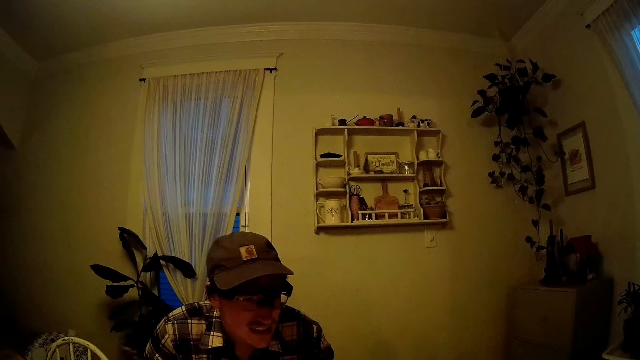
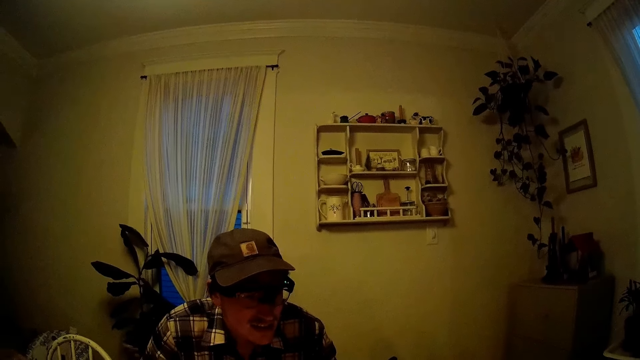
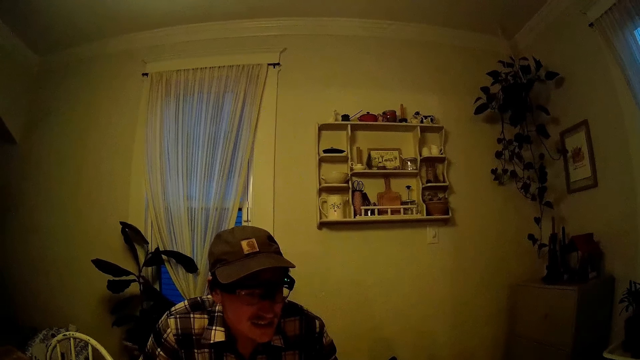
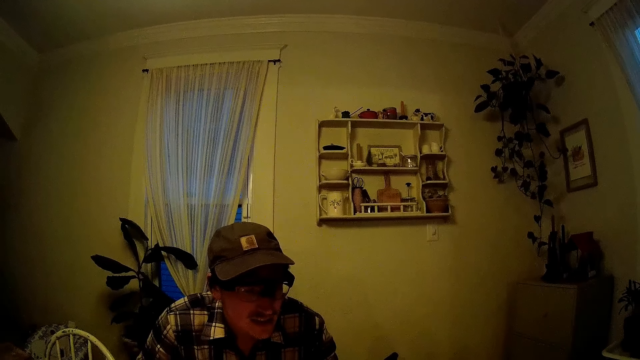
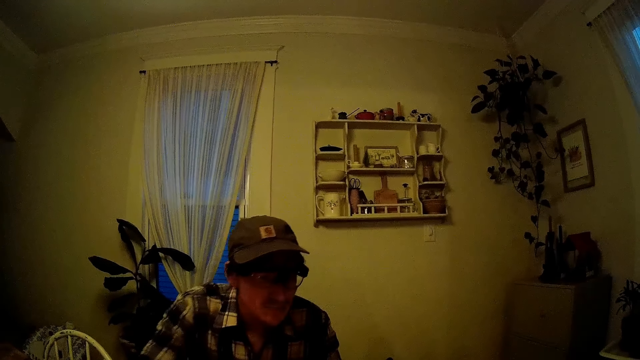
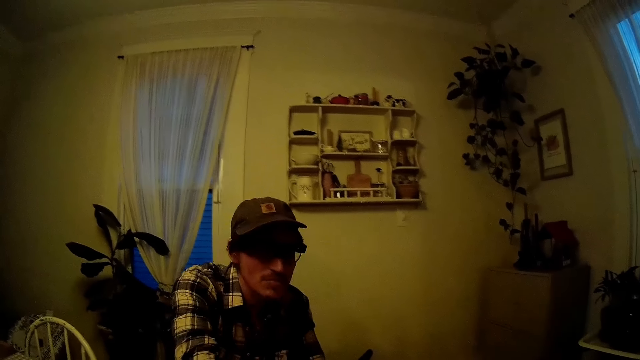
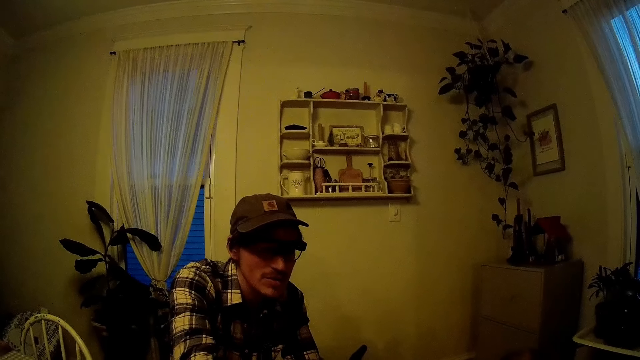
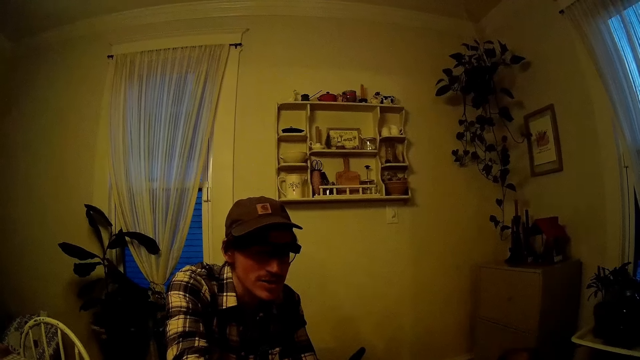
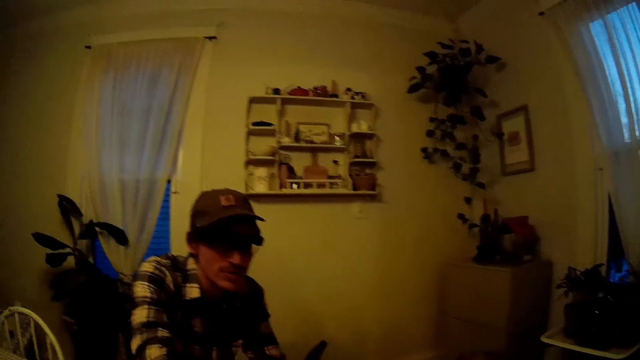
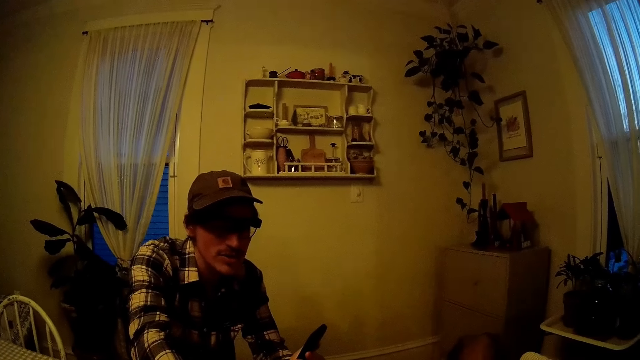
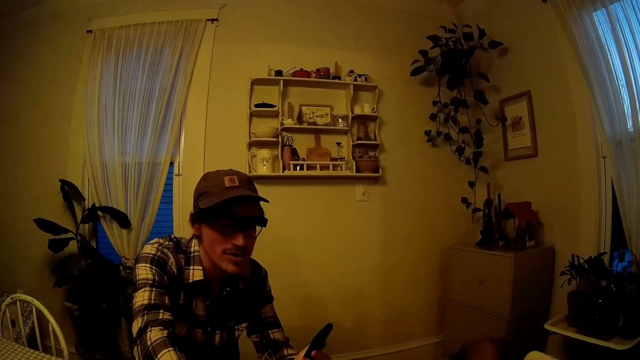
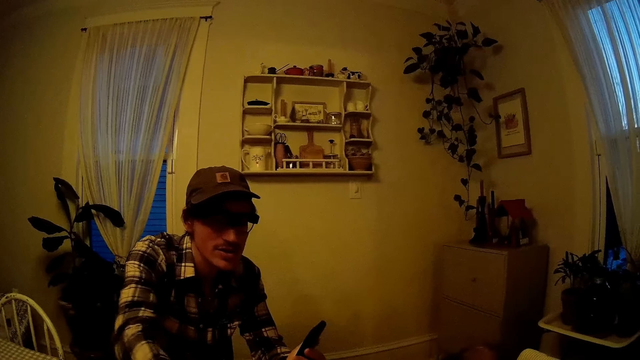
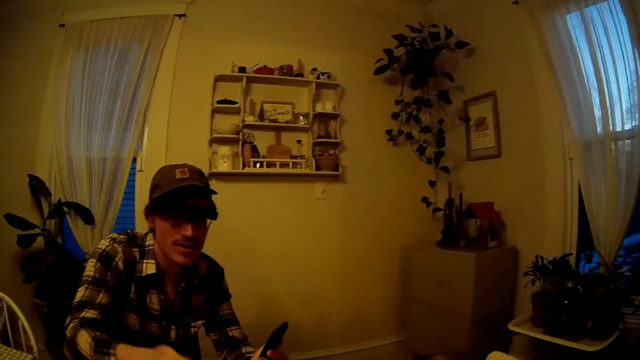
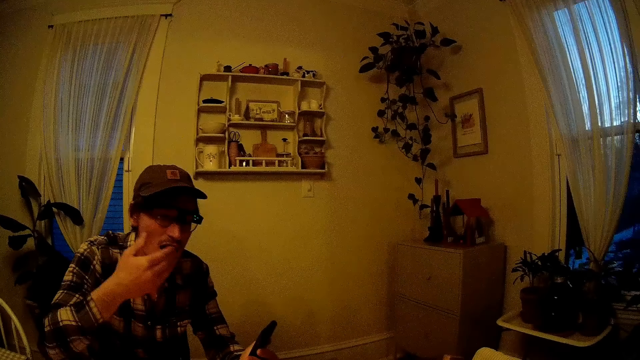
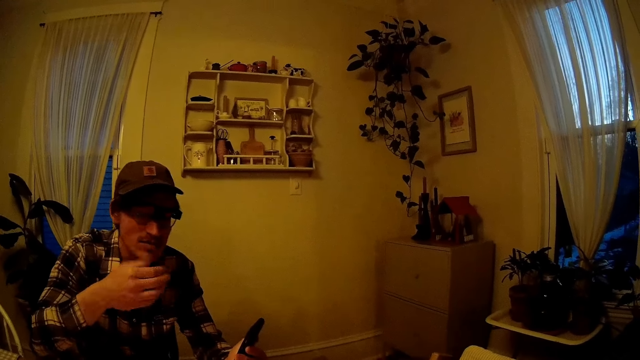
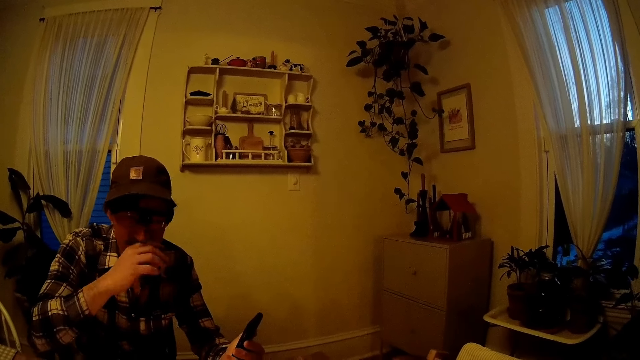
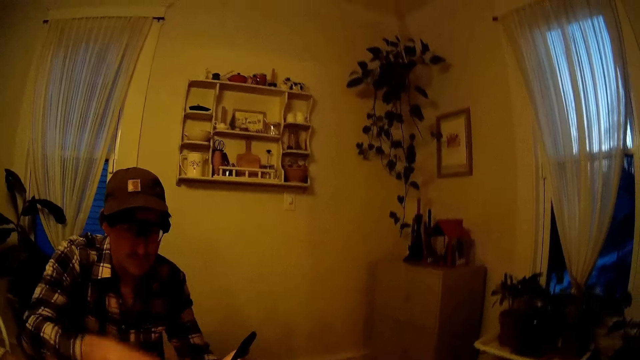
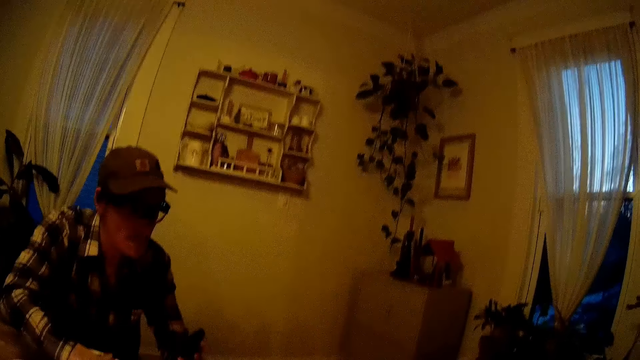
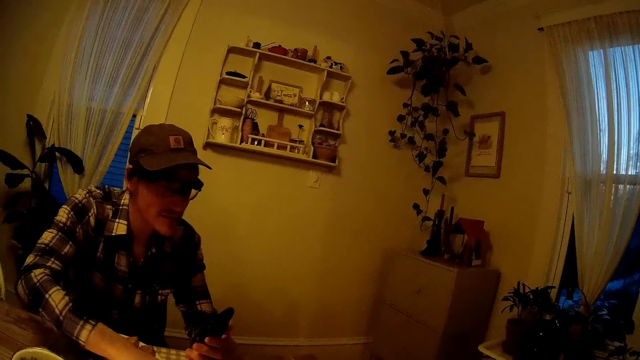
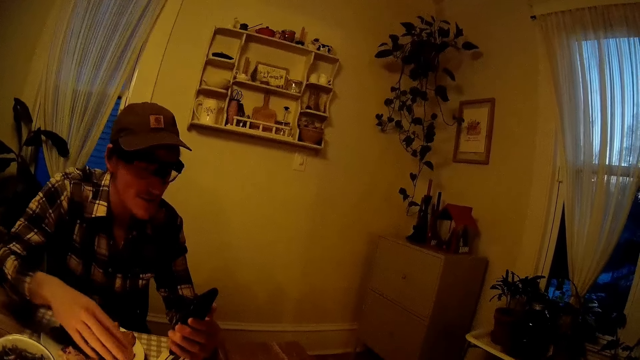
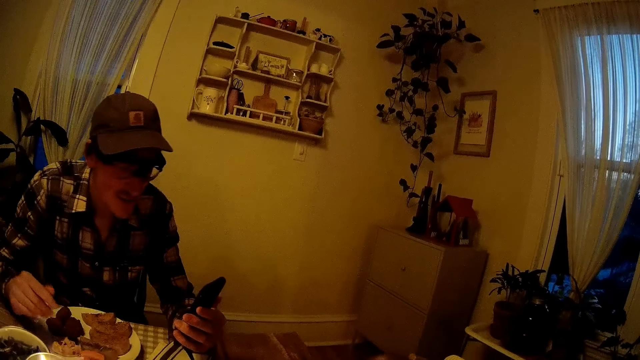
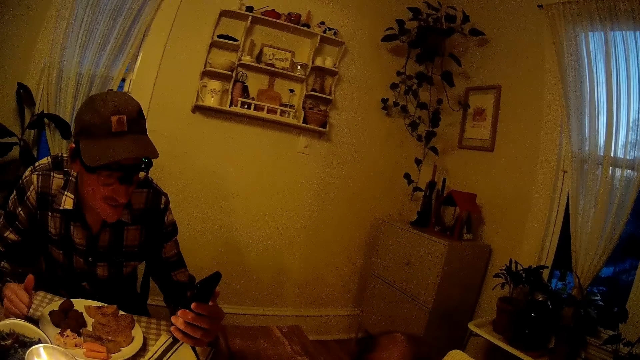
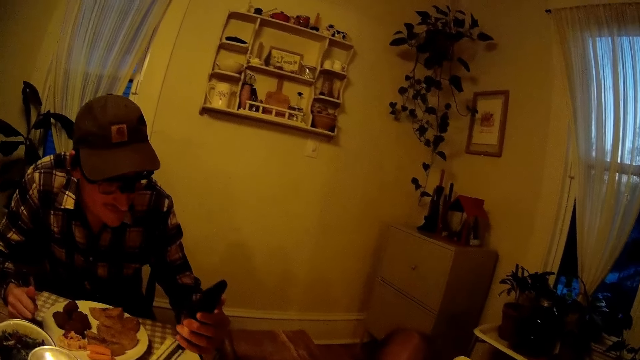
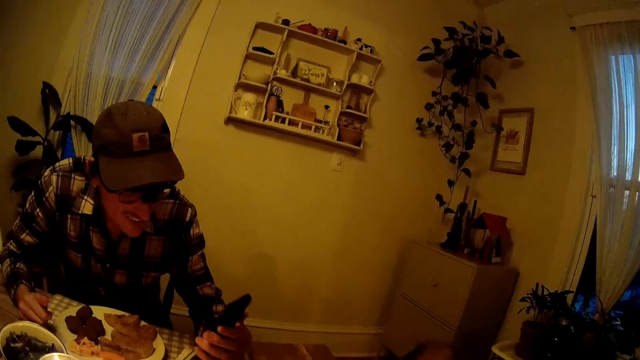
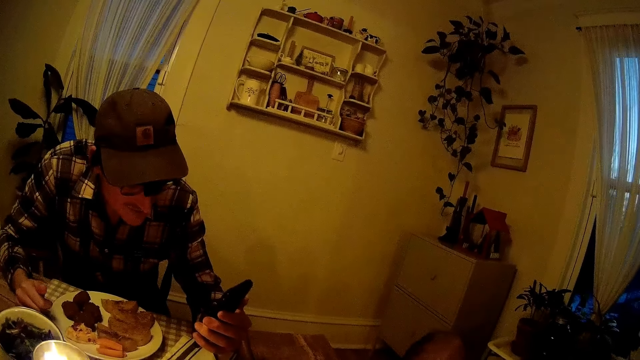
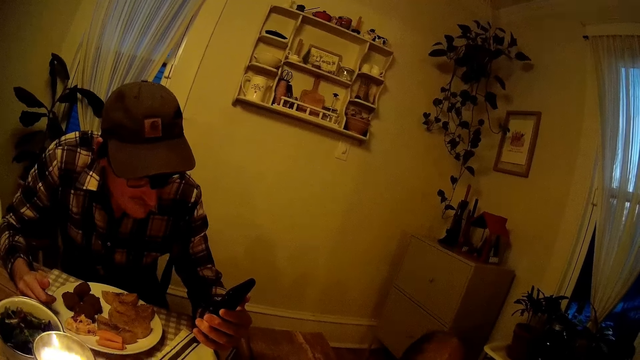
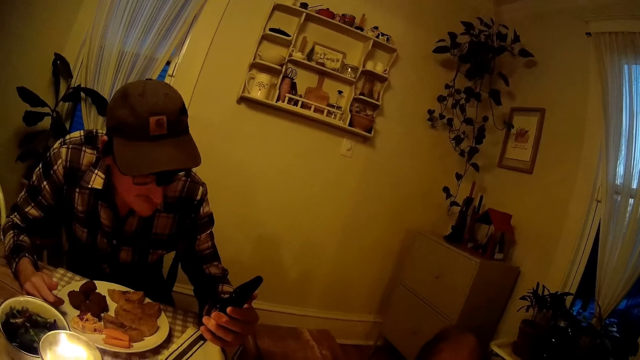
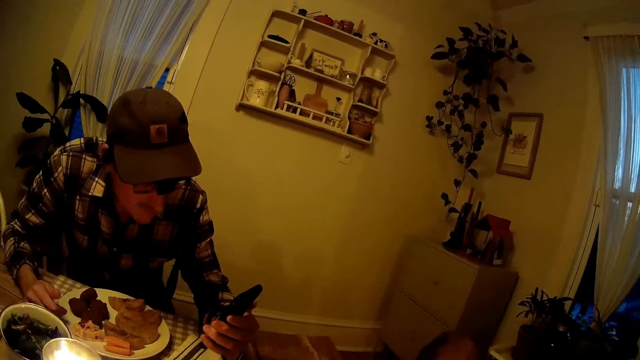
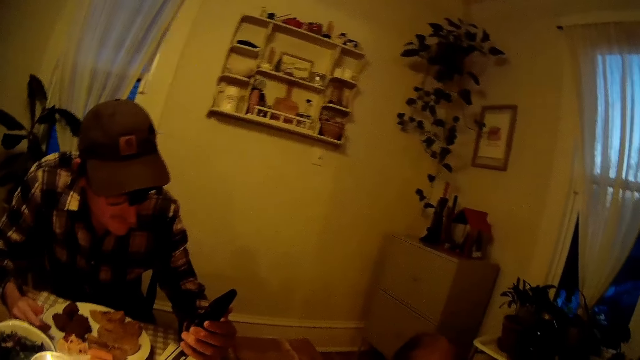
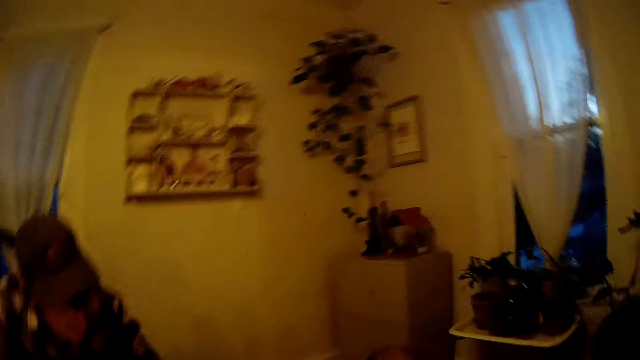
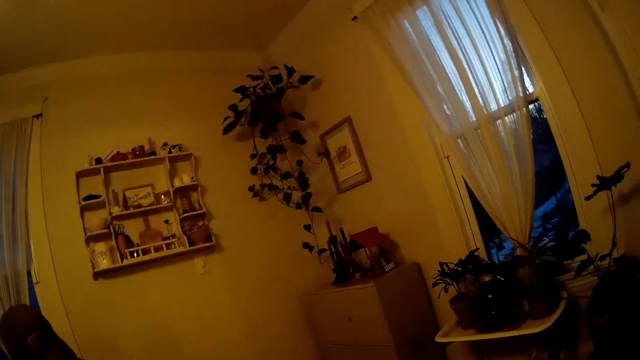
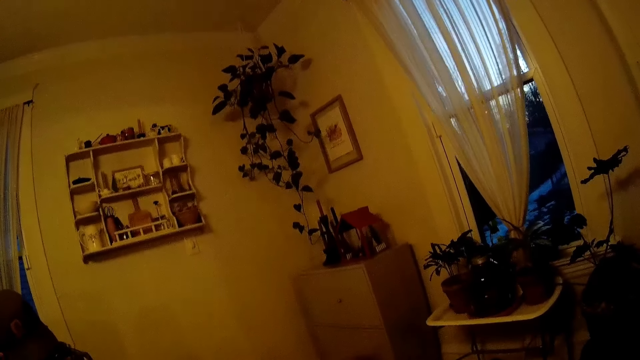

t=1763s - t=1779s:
A man scoops something with his right hand. The man eats something with his right hand and licks his right fingers. The man sits on the chair on the floor. The man holds a phone with his left hand.
